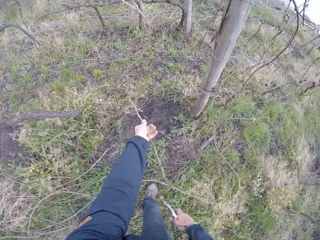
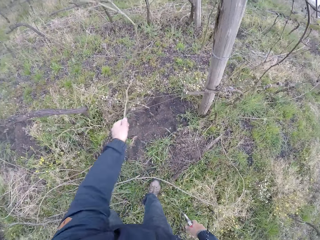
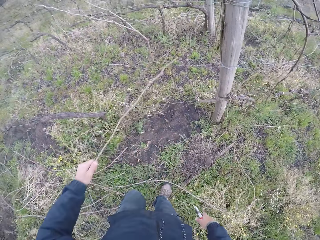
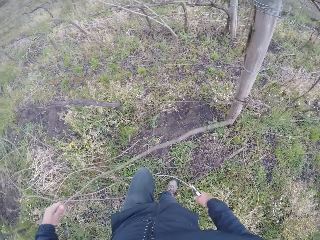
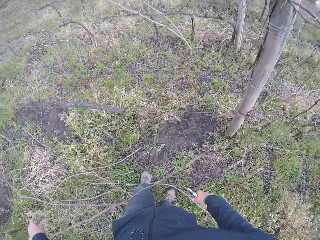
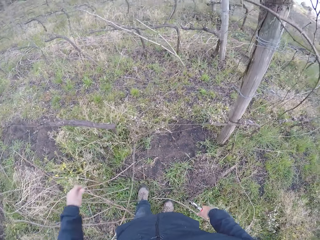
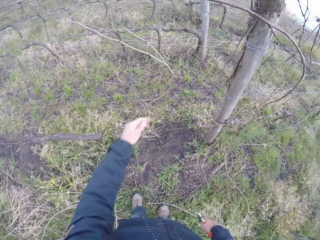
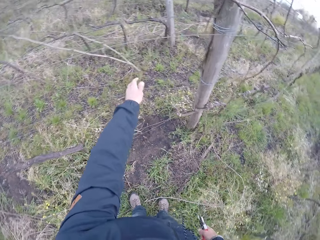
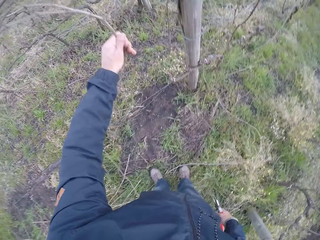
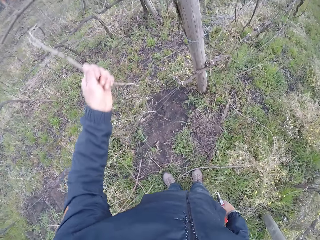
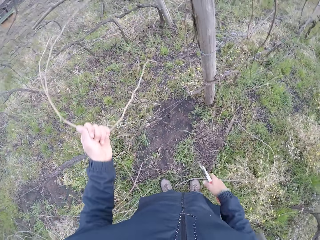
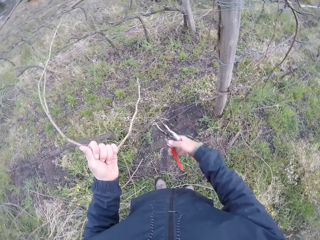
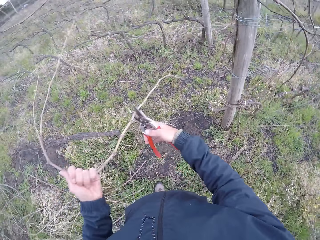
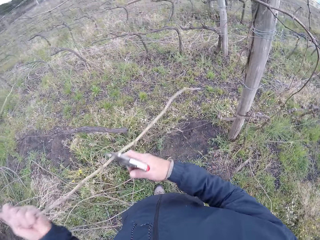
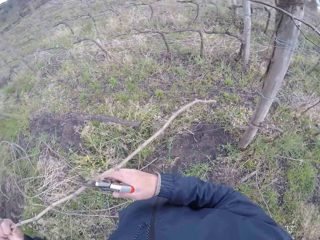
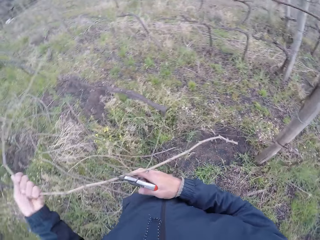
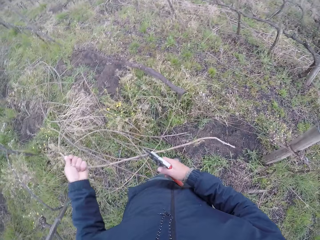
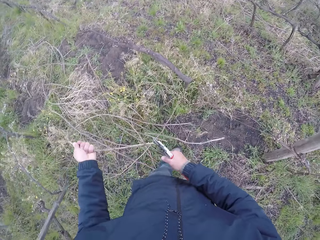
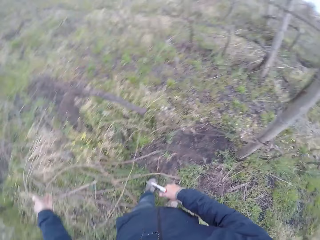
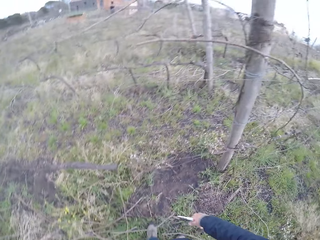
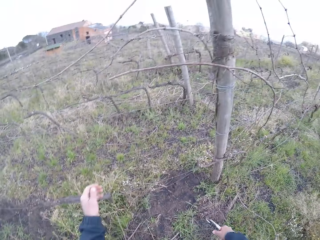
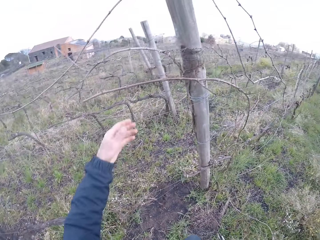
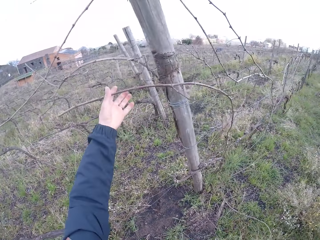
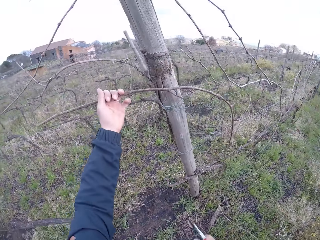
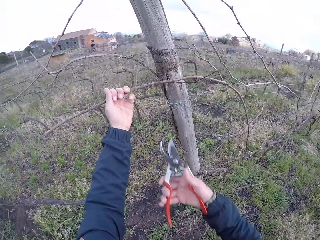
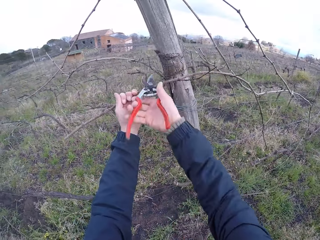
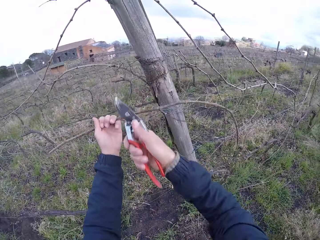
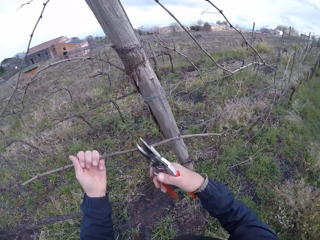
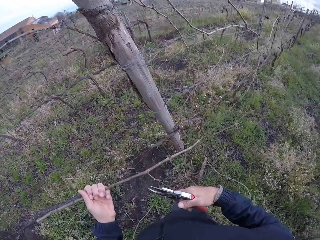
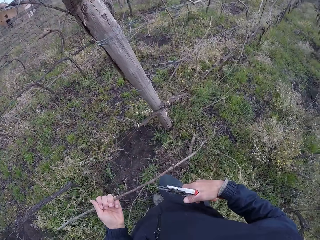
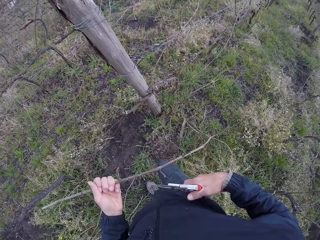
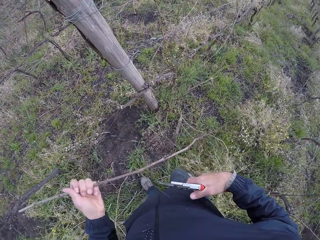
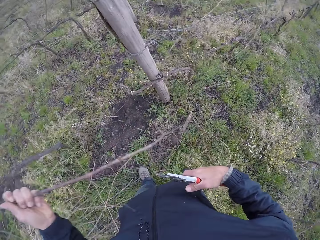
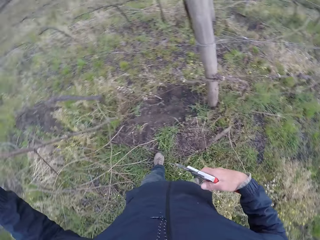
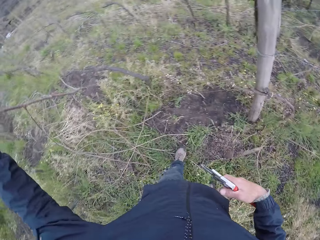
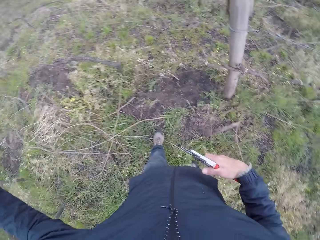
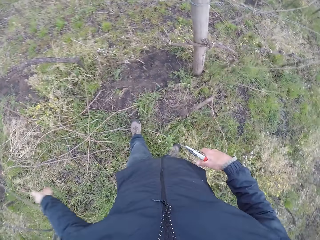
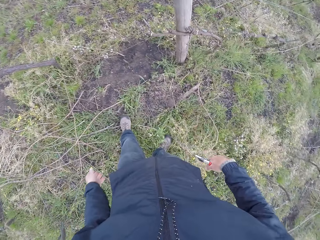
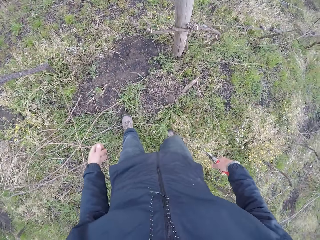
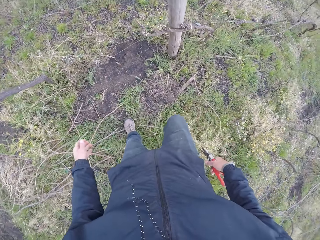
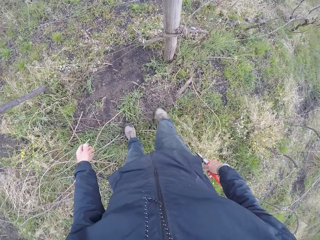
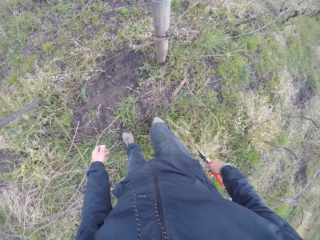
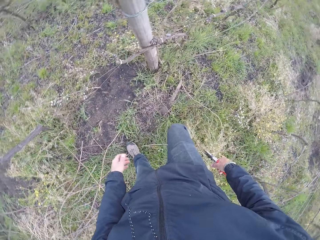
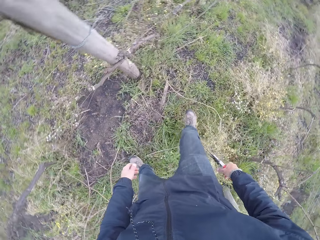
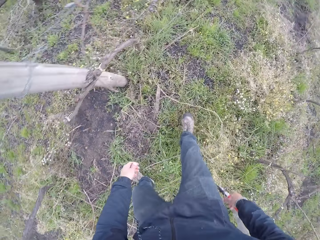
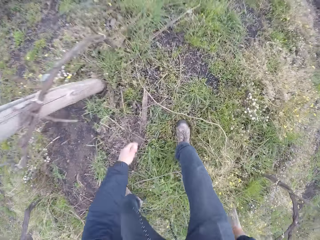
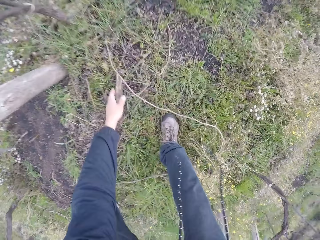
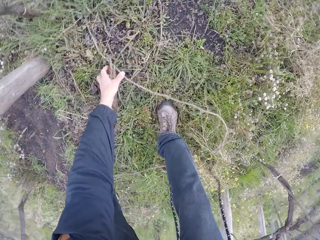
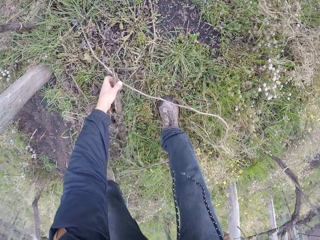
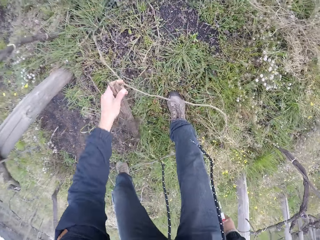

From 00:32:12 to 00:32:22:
The camera wearer pulls a twig with his left hand from the barb wire. He drops the twig to the ground with his left hand. He pulls a twig with his left hand from the barb wire. He pulls the twig with the pruning shear in his right hand. He drops the twig to the ground with his left hand. He pulls a twig or stick with his left hand from the barb wire. He trims the twig with the pruner shear with his right hand. He puts down the stick.

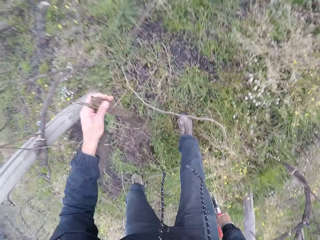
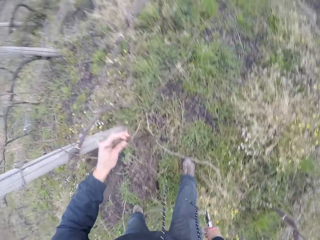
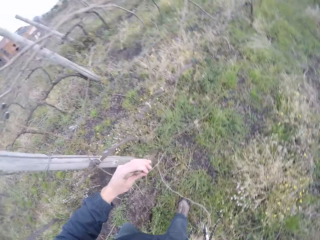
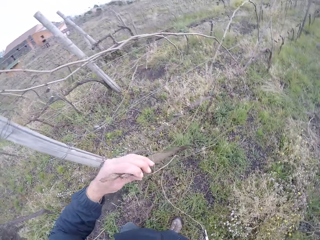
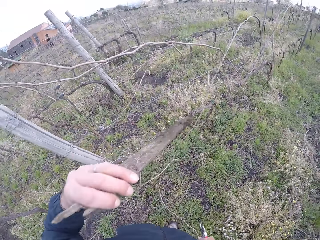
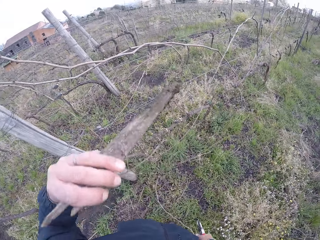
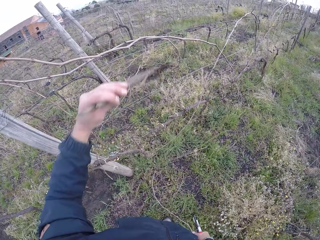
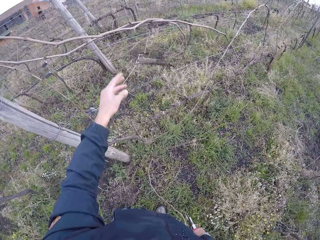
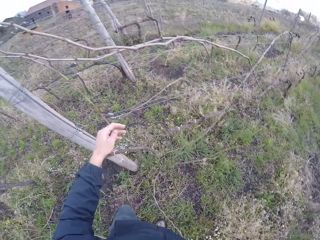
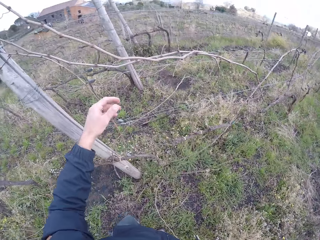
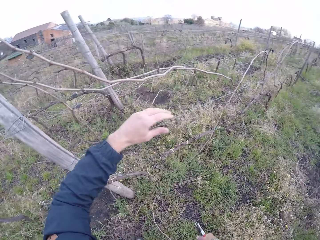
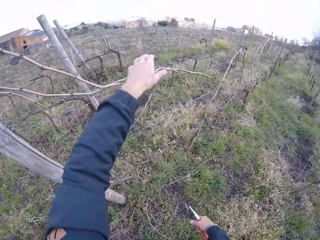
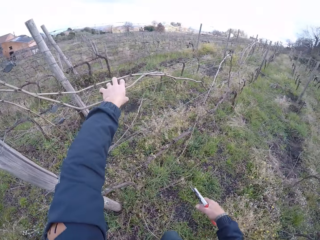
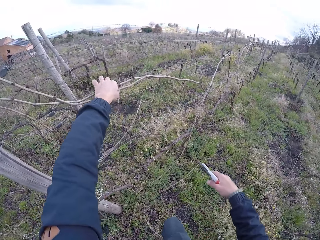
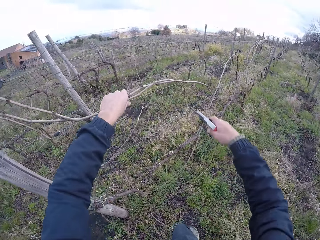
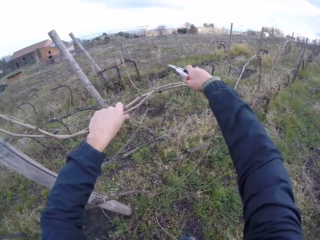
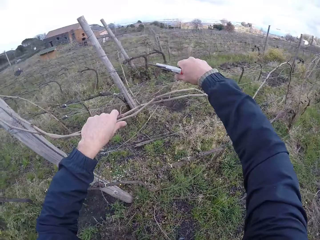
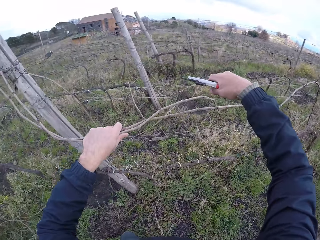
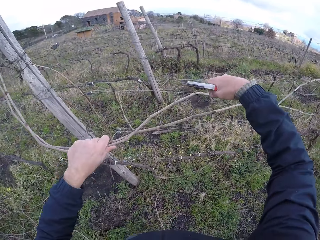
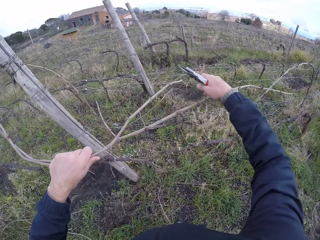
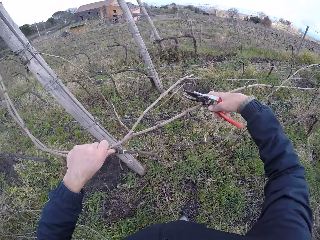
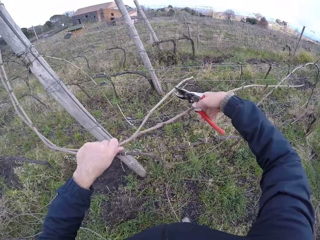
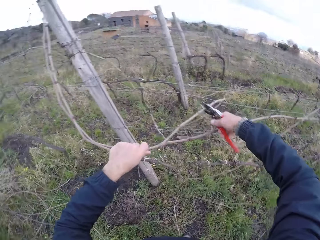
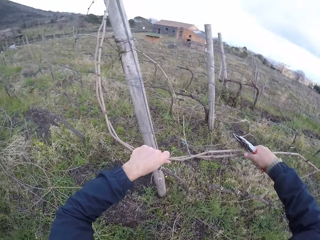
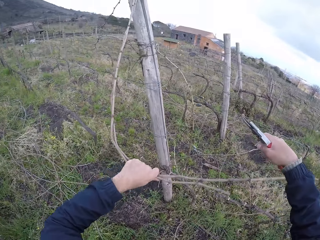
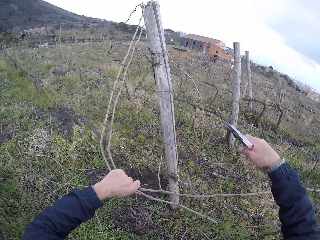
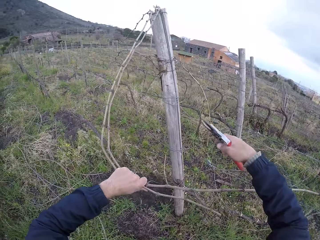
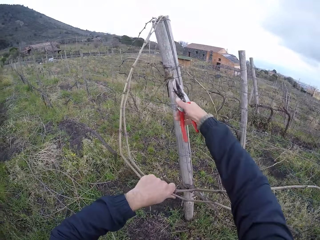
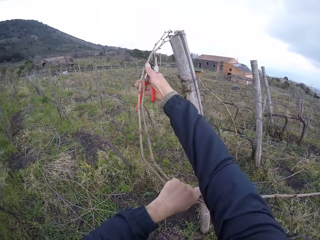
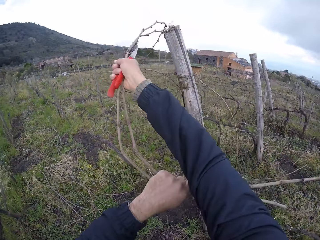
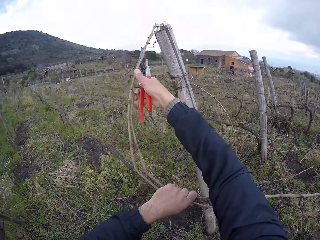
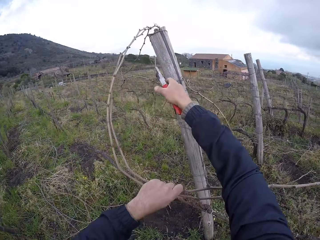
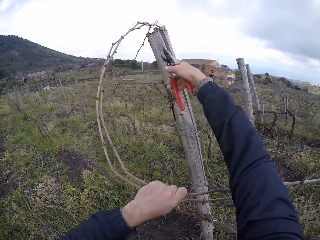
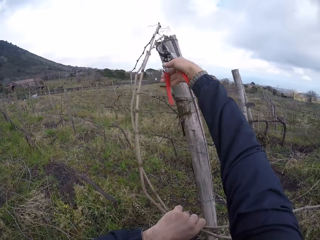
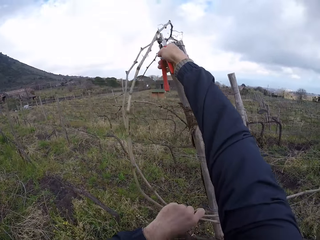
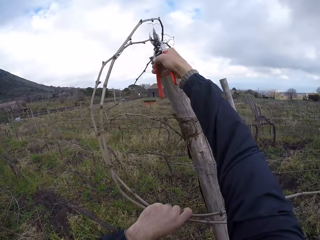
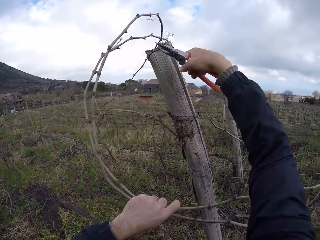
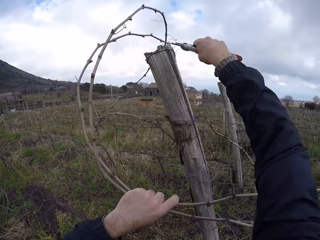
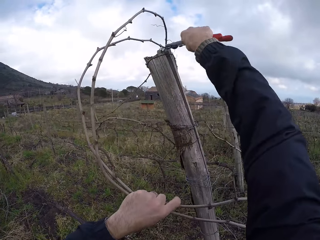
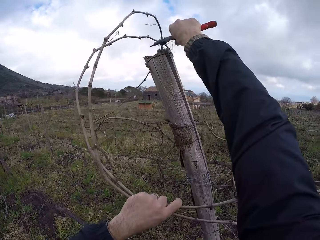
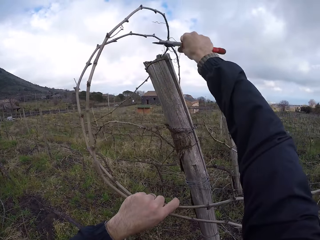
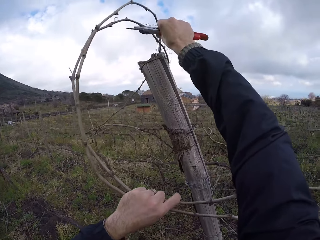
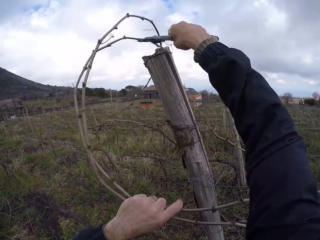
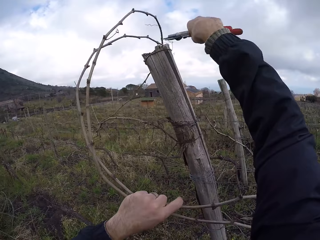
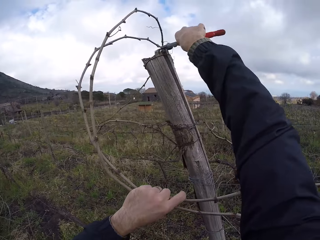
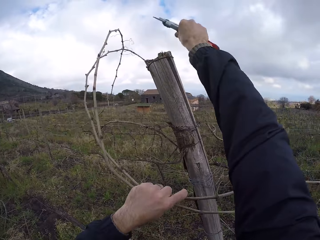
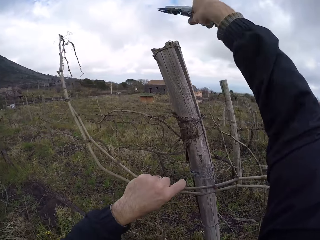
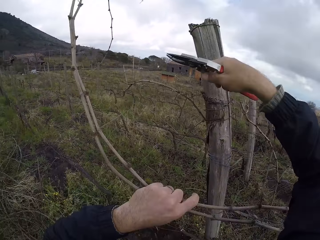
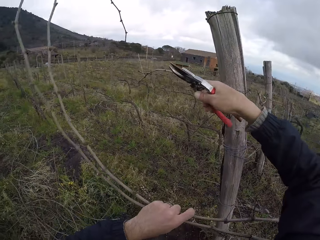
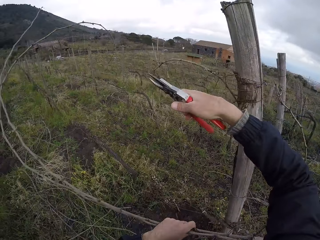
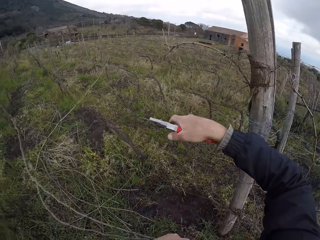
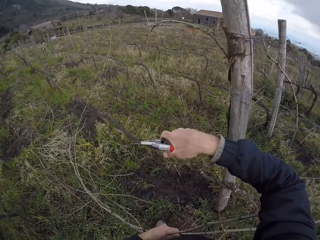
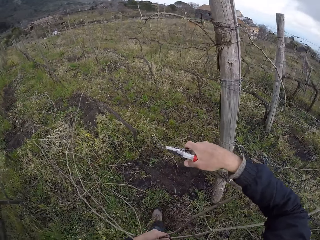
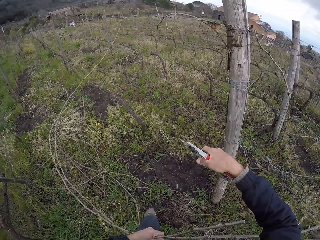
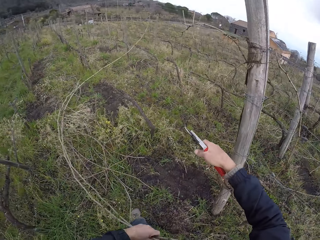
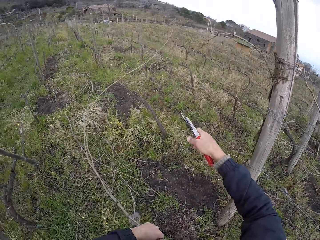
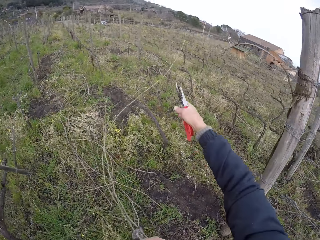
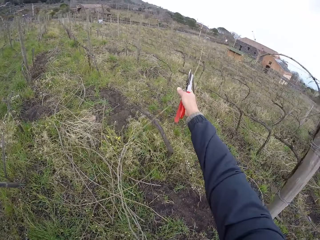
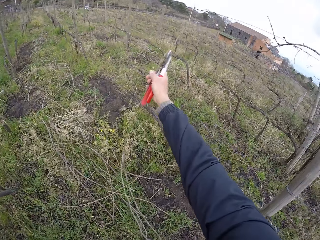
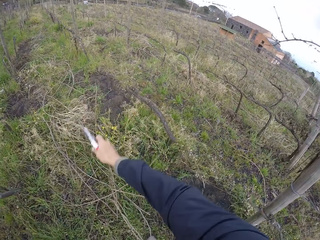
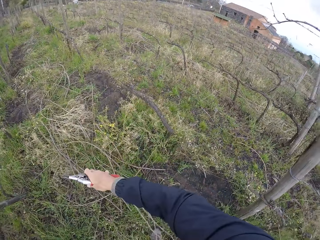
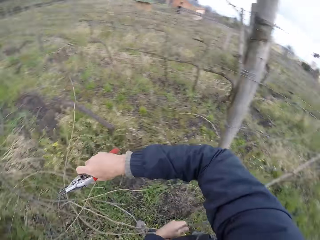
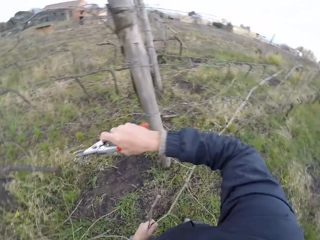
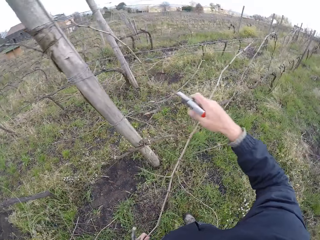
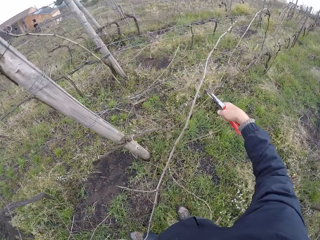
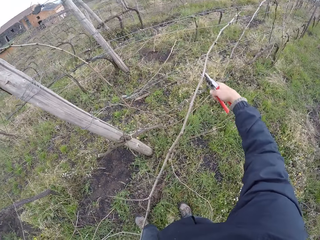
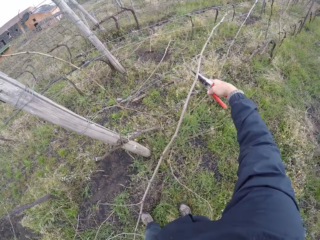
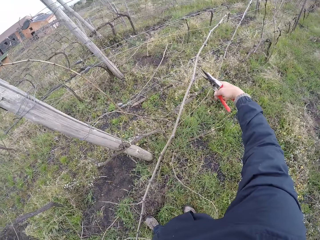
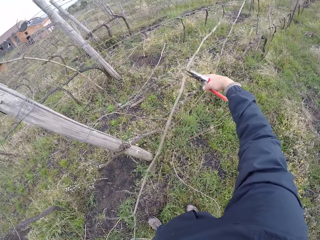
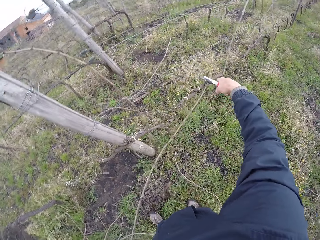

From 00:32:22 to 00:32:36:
The camera wearer picks a stick from the ground with his left hand. He throws the stick away with his left hand. He pulls a twig or stick with his left hand from the barb wire. He holds the stick. He trims the twig with the pruner shear with his right hand. He pulls the twig off a bamboo pole with the pruning shear in his right hand. He holds the stick with his right hand. He moves the stick with the pruner shear. He pulls the twig from the barb wire with his right hand. He puts down the stick.
